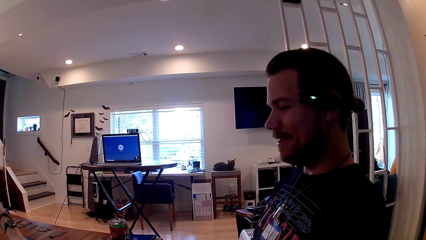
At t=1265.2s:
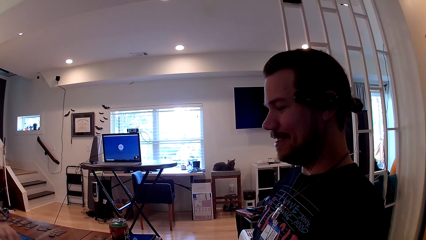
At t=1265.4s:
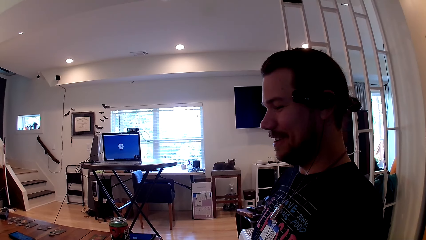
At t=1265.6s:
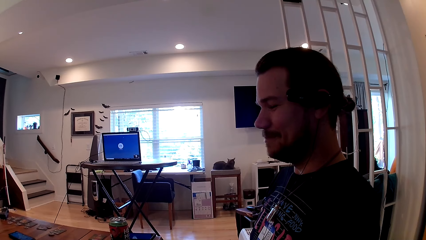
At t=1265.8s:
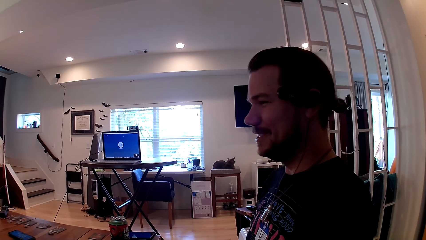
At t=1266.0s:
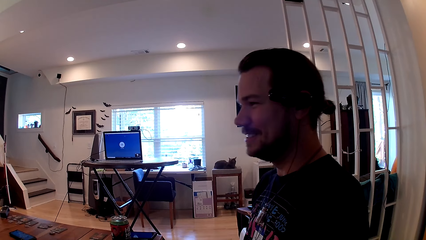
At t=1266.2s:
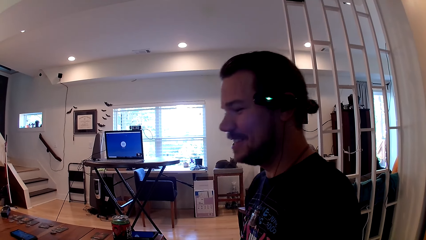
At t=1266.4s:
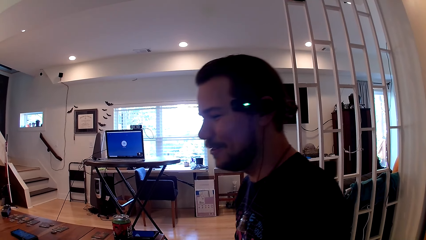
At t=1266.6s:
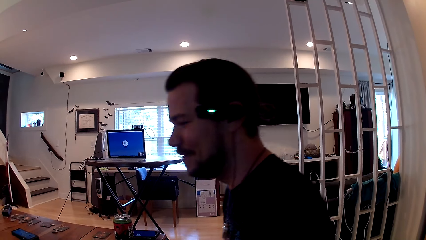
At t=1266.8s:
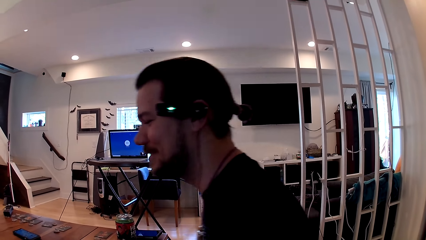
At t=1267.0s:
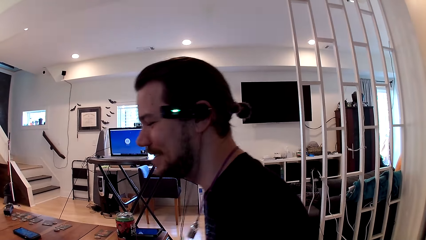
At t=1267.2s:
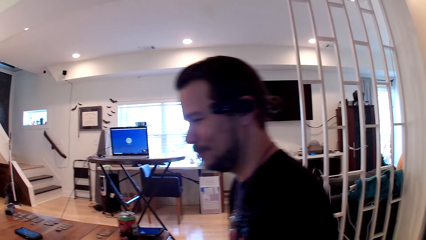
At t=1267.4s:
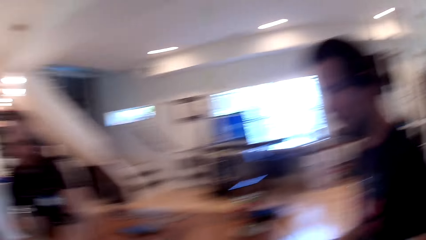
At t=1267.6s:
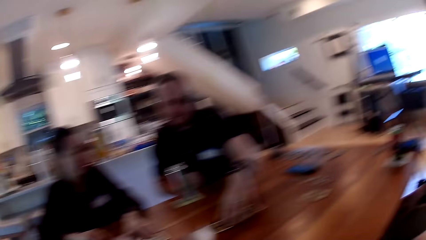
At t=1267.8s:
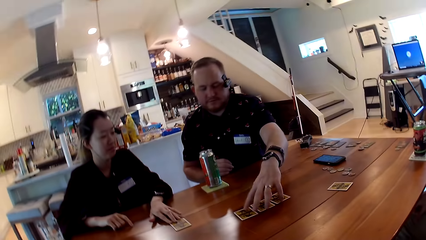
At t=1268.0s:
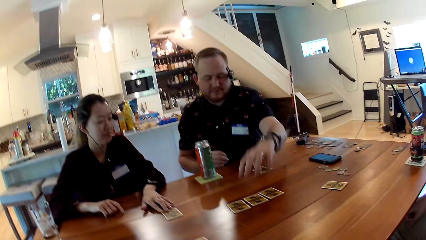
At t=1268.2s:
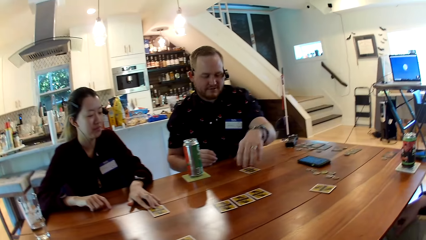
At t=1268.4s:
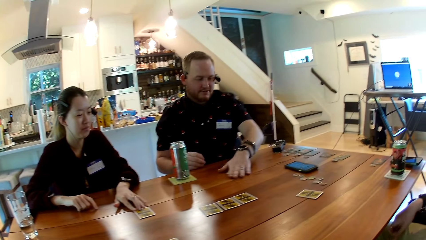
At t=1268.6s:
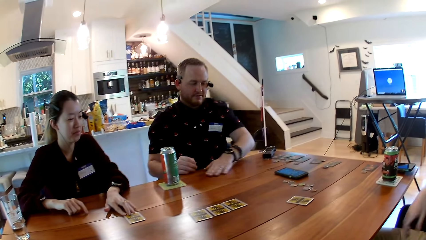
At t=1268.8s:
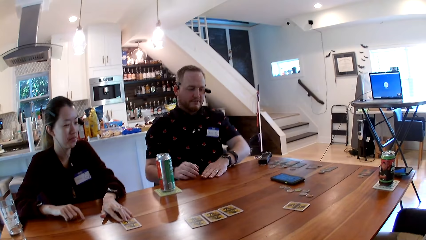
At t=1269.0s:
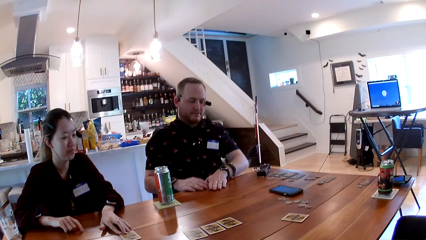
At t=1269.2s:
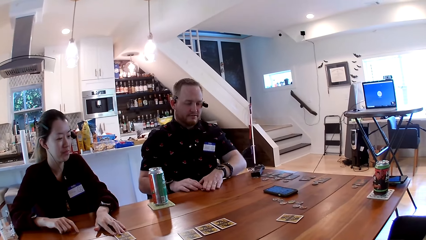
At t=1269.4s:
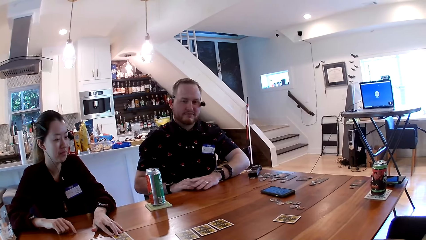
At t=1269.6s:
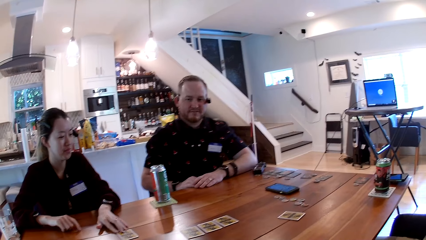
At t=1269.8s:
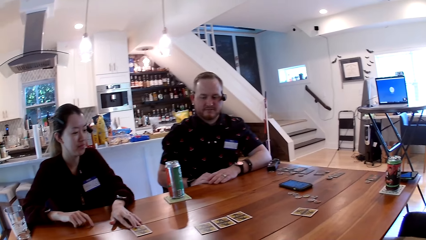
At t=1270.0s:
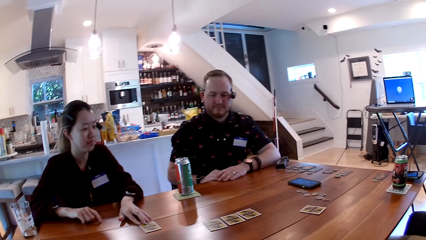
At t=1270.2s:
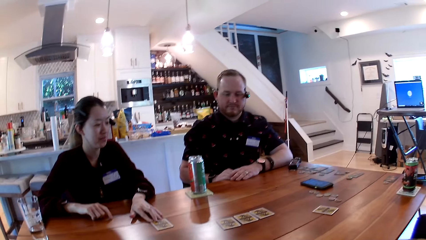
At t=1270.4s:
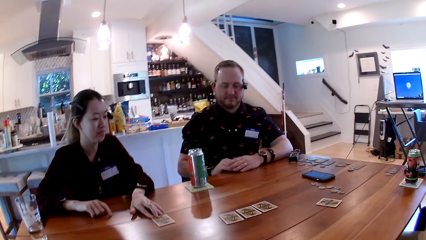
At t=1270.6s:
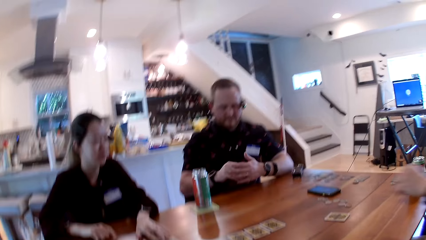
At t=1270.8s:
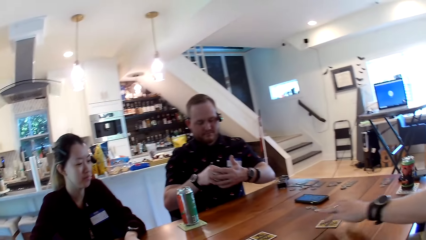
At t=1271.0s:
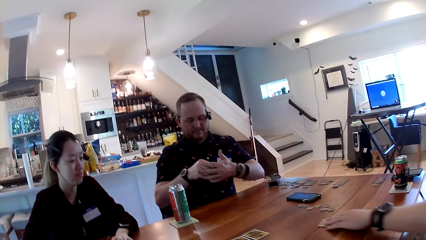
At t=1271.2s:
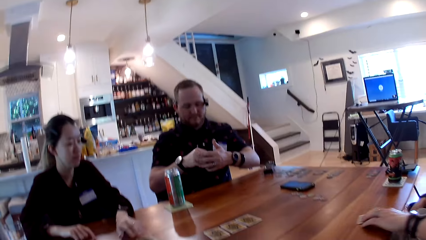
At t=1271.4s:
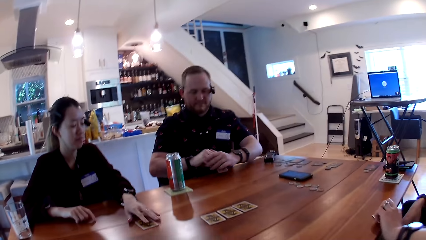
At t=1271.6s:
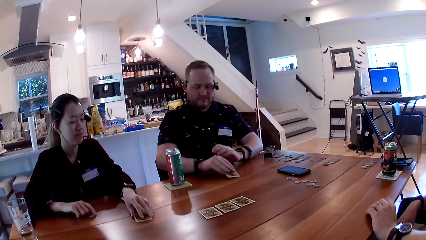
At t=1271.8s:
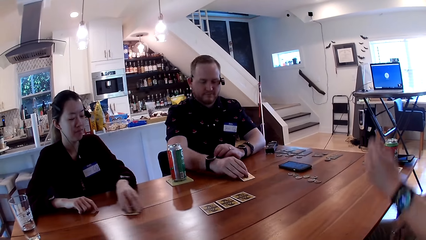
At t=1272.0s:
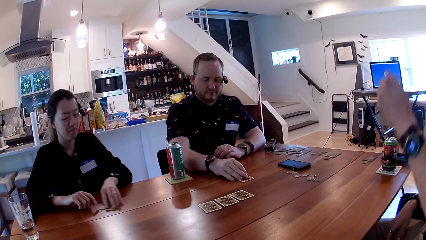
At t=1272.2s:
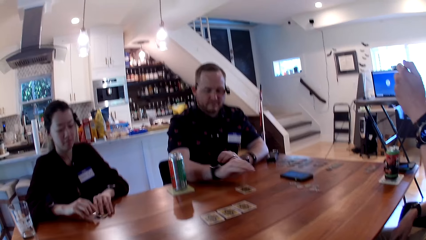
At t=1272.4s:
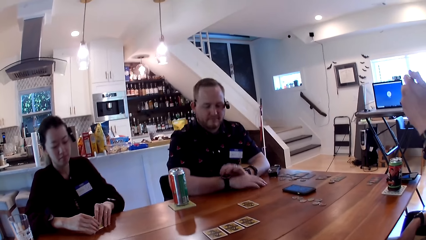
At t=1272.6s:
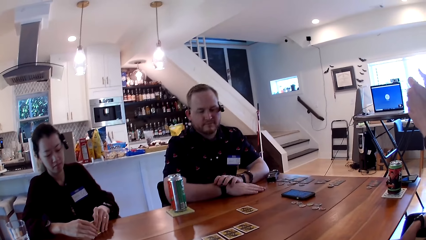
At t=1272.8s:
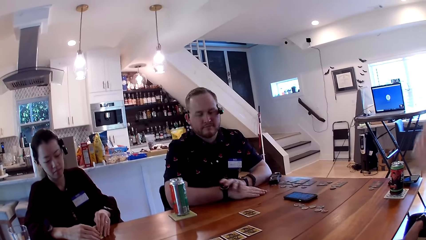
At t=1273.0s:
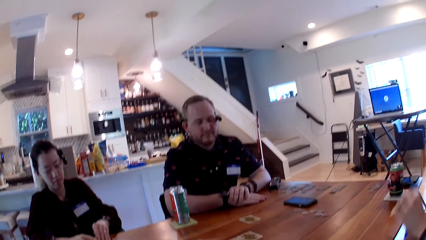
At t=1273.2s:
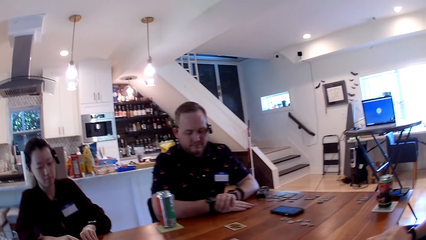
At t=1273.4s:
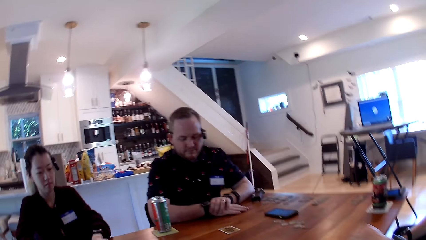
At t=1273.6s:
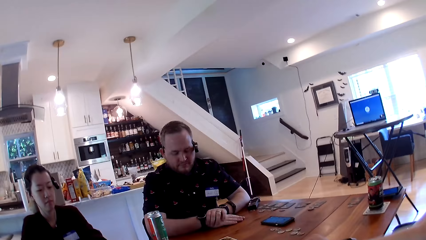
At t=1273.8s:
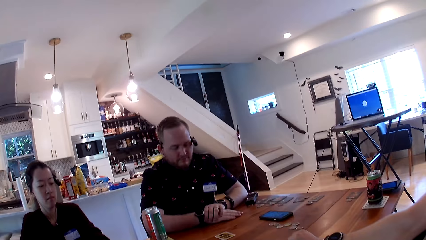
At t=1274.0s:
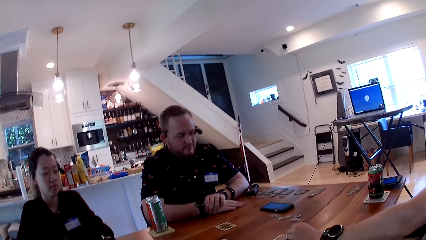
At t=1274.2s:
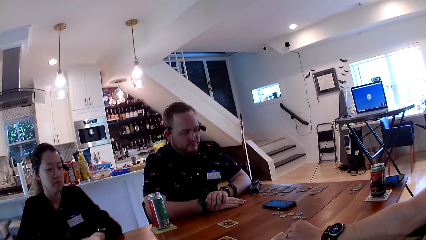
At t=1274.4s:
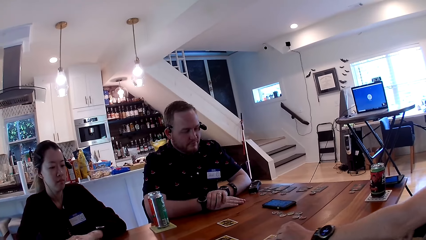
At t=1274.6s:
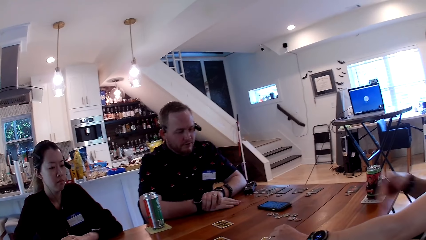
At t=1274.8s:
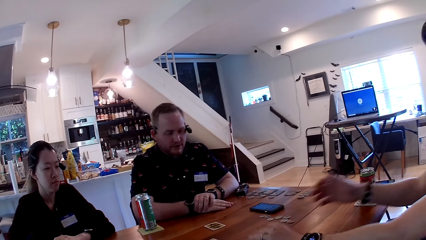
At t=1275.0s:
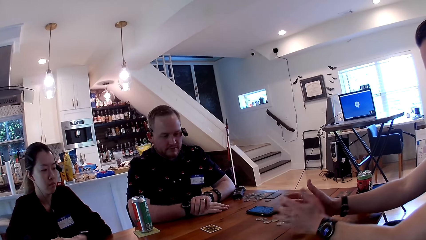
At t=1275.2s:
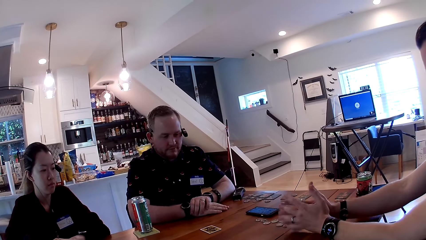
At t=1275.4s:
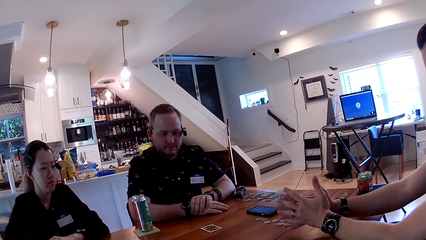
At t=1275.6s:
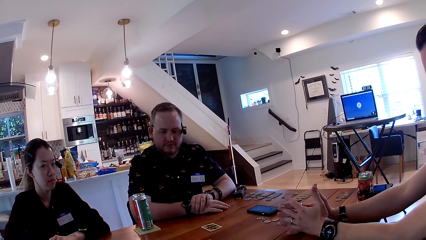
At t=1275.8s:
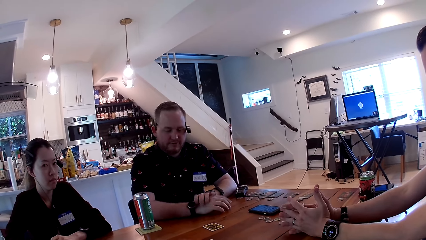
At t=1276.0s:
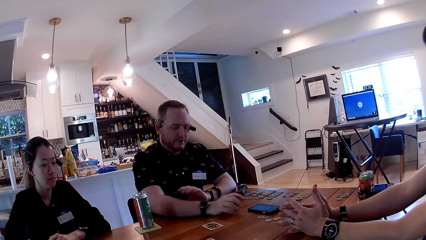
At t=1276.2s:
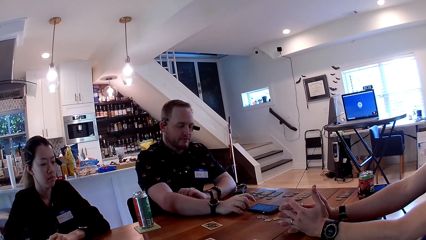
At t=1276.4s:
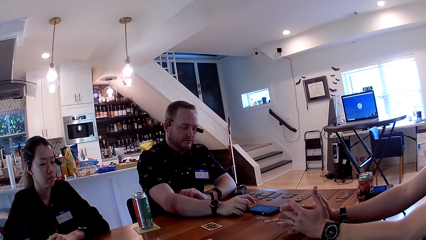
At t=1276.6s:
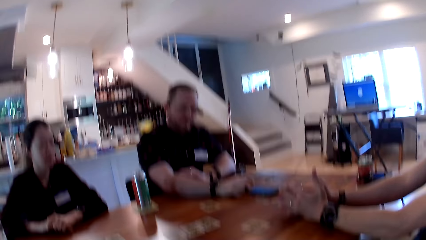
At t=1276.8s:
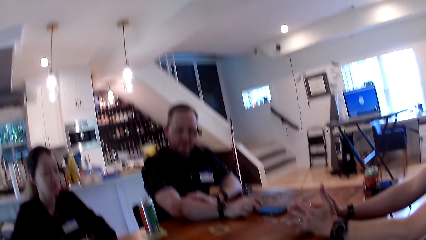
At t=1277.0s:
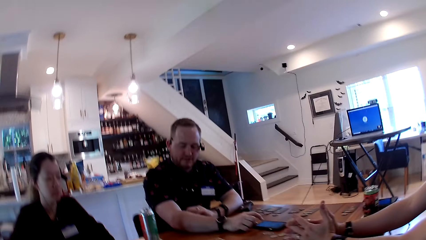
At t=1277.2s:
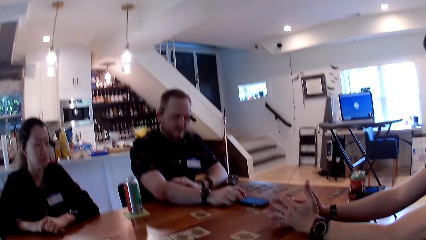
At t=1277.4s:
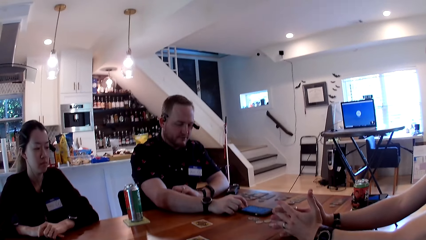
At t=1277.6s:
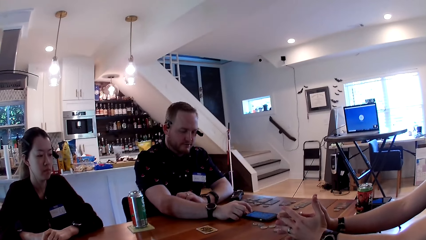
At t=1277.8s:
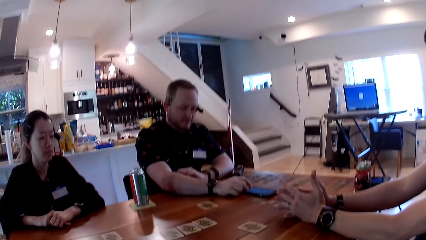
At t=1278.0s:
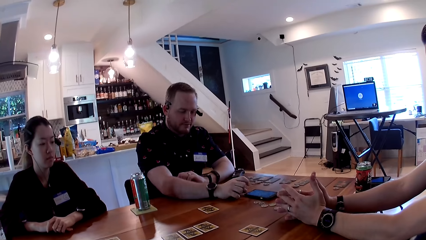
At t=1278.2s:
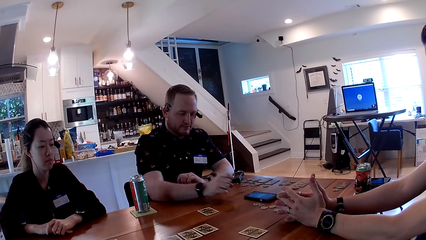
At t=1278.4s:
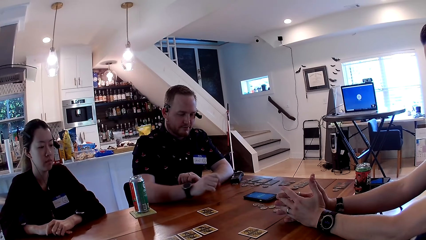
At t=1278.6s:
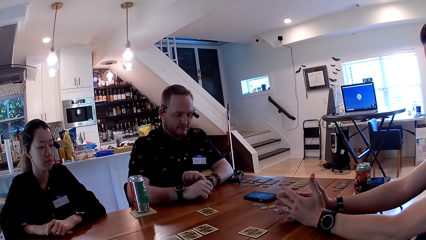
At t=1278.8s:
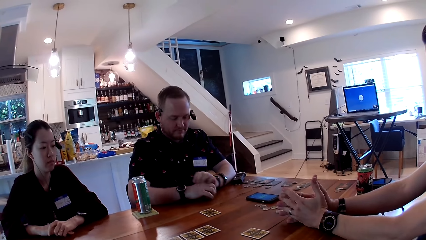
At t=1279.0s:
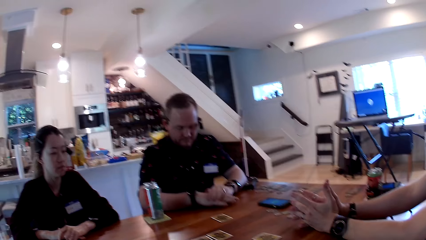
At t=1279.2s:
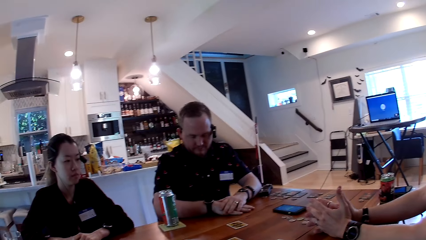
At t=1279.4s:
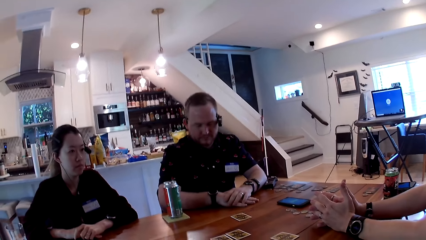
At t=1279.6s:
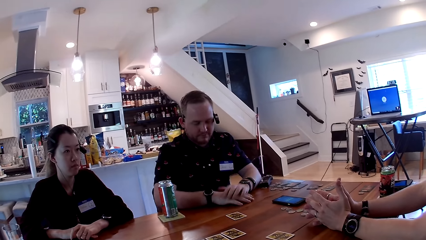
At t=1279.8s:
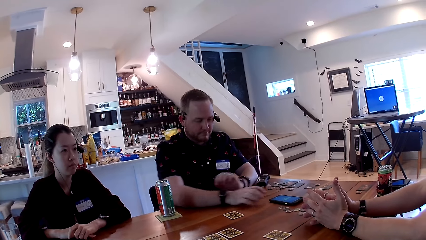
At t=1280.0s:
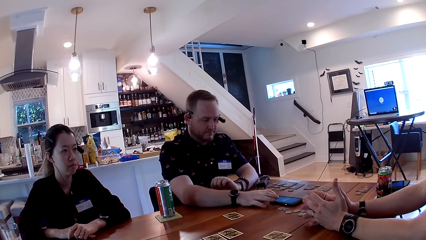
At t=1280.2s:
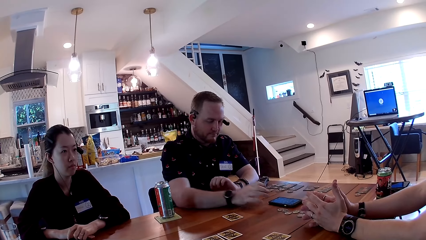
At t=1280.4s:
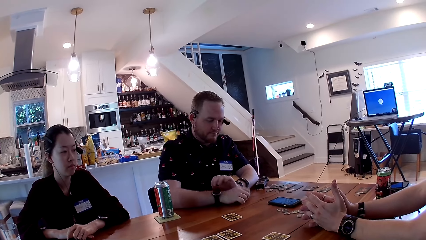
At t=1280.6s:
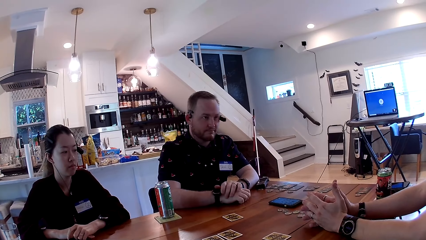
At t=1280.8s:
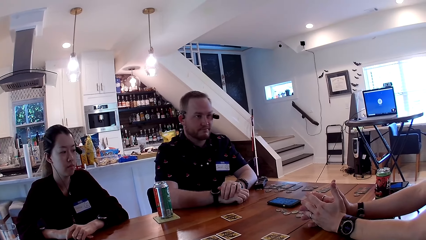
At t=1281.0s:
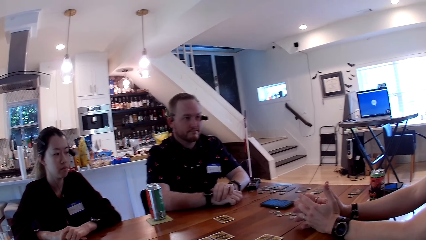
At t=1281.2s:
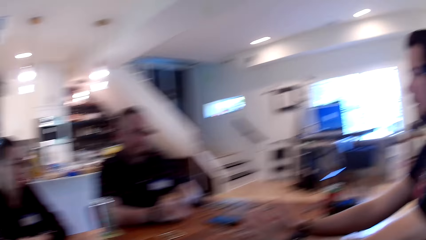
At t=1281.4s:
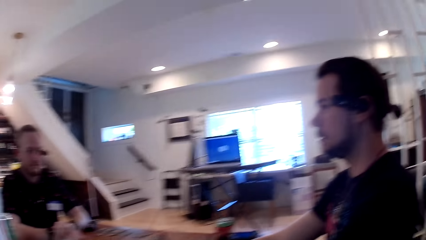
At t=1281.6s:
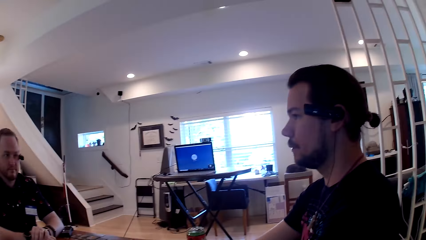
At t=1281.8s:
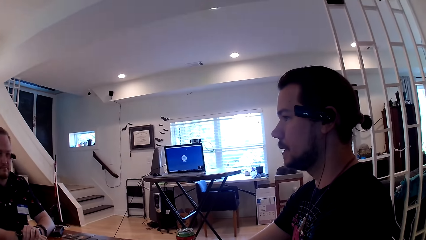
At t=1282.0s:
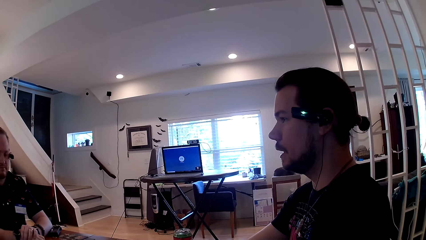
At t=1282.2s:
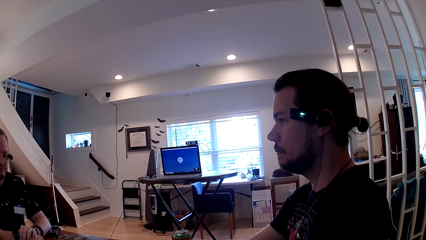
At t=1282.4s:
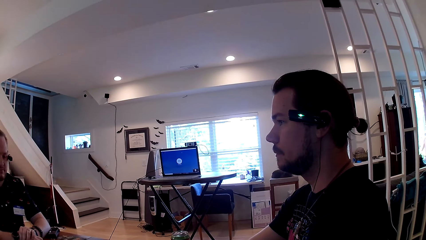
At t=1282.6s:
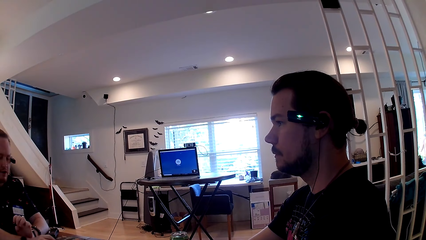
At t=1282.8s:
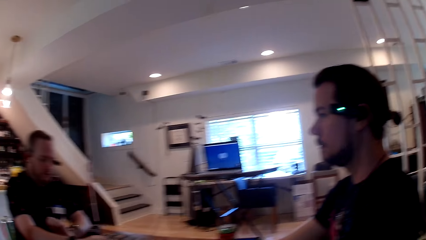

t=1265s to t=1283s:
The camera wearer looks at the table. The man drags a card closer to him with his left hand. The camera wearer converses with another man. The first man looks at the card in his hands and drops the card on the table with his right hand. The woman moves a card on the table with her left hand. The other man lifts a card from the table with his left hand. The woman peeks at the card. The other man drops the card in his left hand on the table and places both hands on the table. The first man clicks the phone on the table with his right index finger and speaks to everyone. The first man clicks the phone on the table with his right index finger. The other man speaks to everyone. The camera wearer looks at a man.
